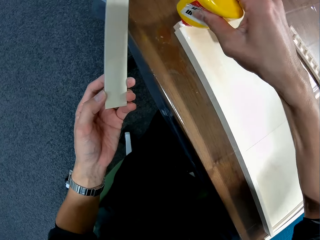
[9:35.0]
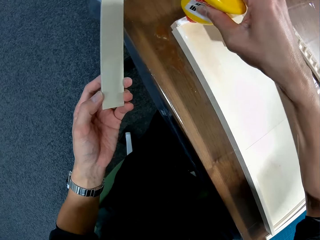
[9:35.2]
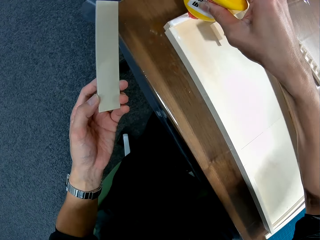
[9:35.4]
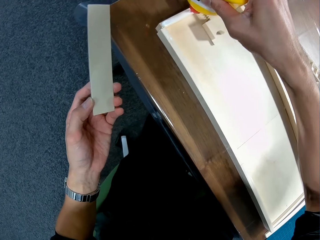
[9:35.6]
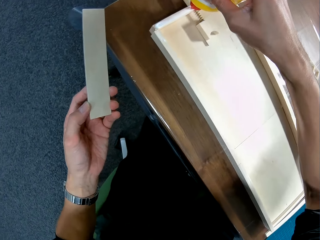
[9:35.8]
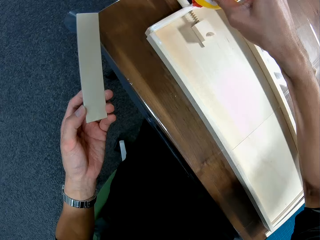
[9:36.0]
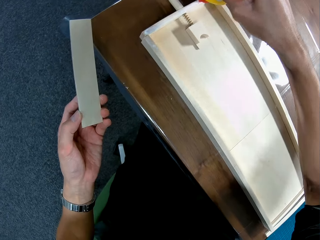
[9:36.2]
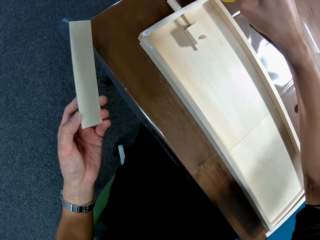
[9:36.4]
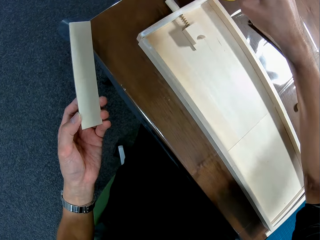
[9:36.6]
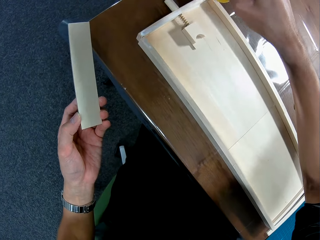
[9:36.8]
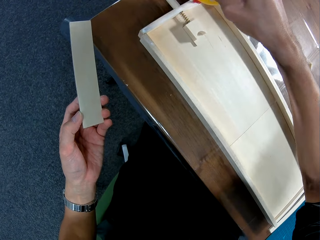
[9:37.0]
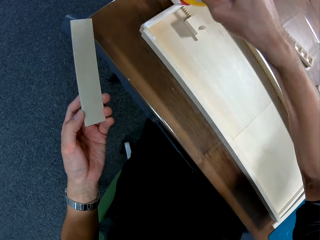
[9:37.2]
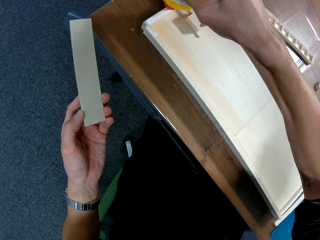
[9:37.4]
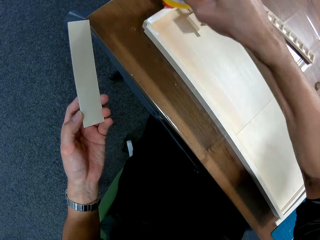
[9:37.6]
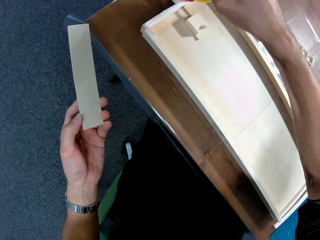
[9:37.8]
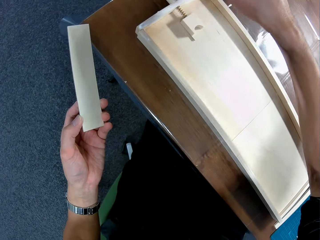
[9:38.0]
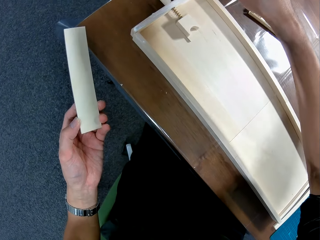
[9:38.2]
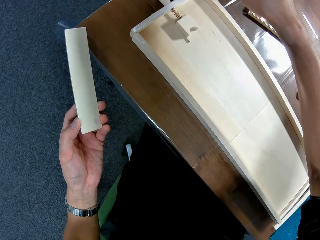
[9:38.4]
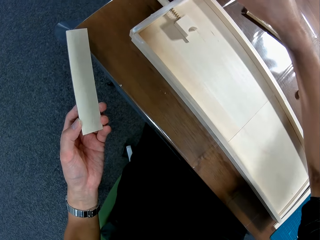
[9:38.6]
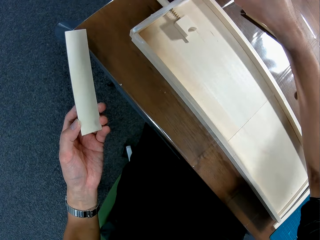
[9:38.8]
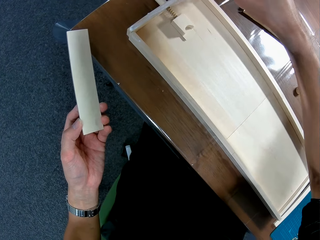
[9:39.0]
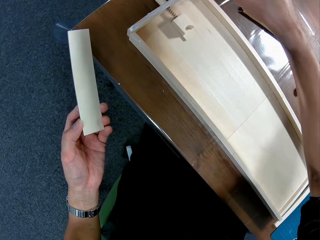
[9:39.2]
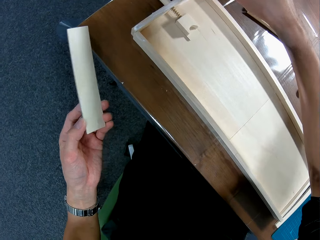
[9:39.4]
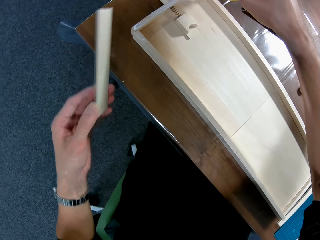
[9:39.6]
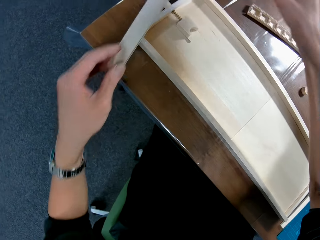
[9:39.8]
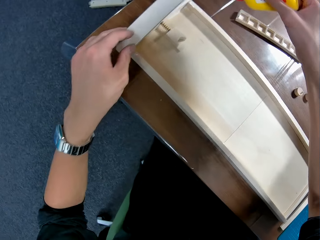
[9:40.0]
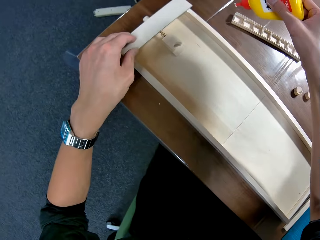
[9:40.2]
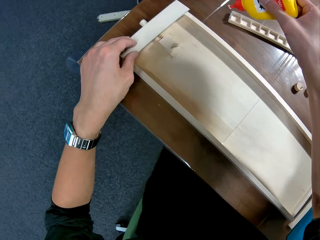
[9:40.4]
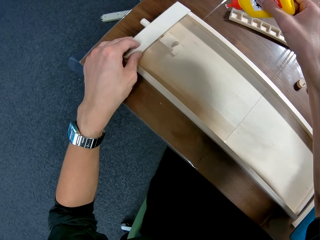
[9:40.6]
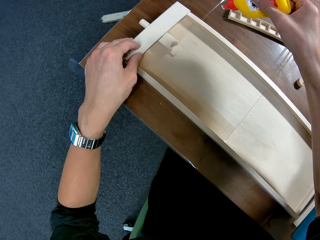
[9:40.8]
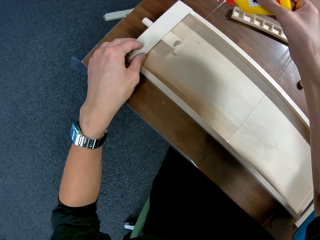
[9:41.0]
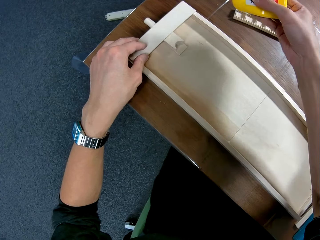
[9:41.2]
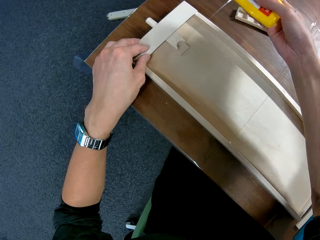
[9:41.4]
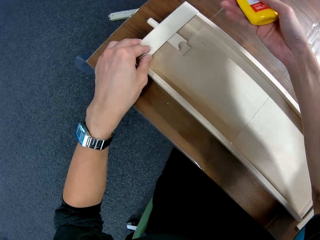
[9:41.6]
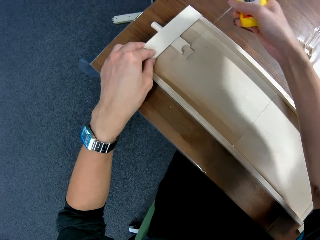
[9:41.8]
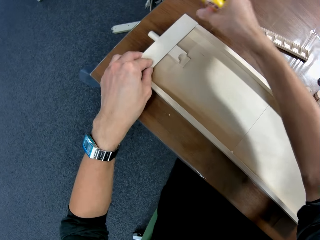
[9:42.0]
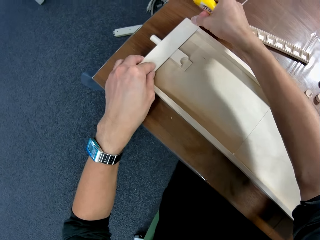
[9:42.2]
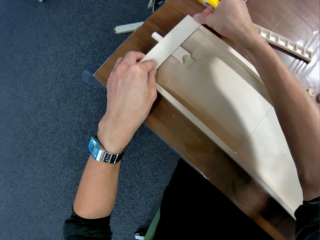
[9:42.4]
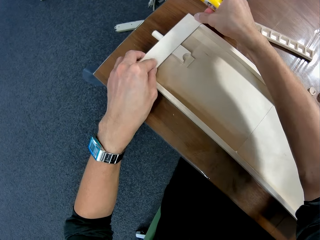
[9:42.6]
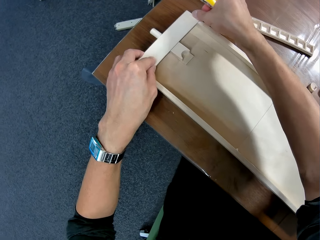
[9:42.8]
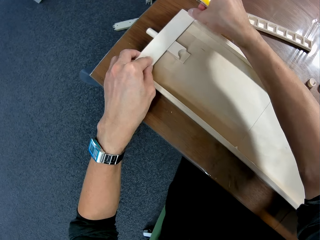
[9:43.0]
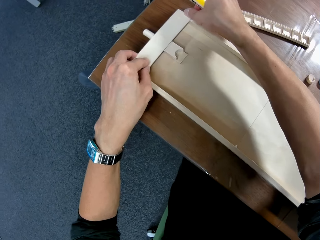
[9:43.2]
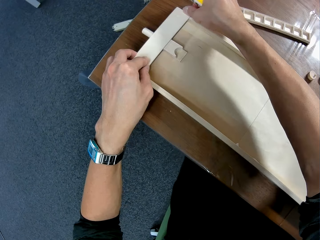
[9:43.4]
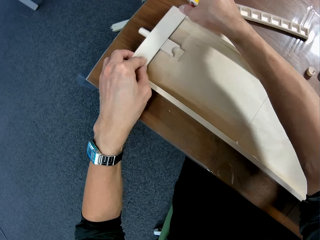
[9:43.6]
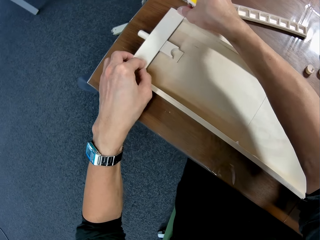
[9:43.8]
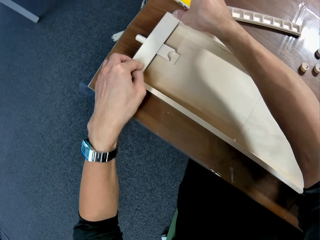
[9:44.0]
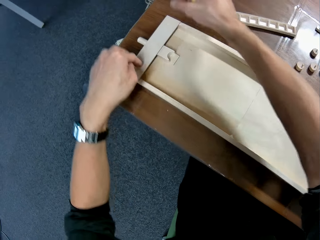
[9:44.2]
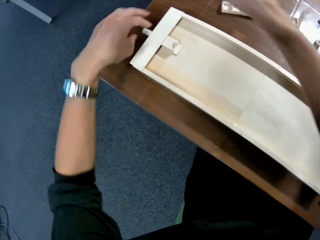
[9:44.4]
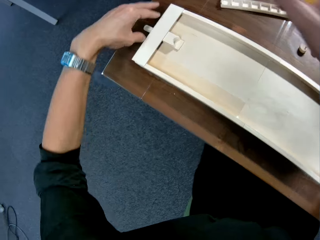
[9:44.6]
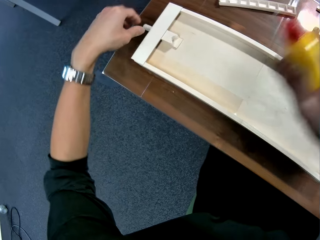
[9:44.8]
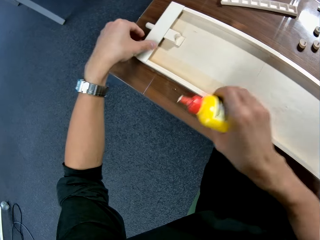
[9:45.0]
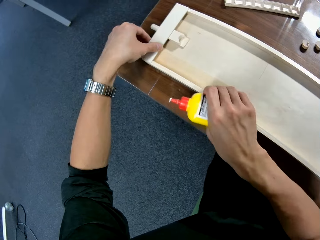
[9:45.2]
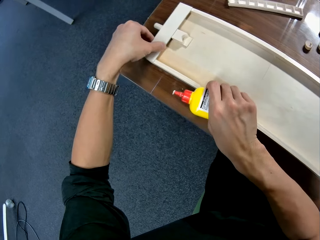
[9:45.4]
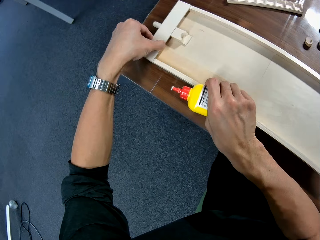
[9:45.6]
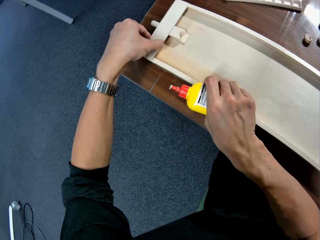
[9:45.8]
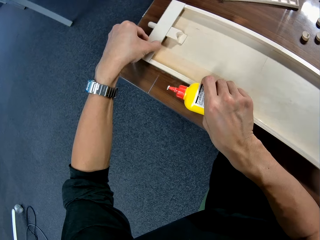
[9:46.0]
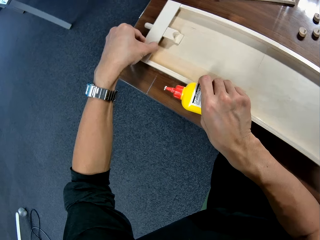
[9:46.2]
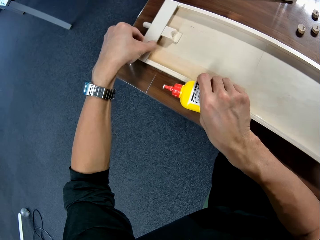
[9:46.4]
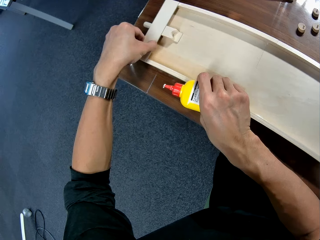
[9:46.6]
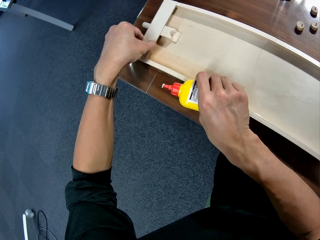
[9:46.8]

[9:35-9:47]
The camera wearer fixes the carton piece onto the carton box.

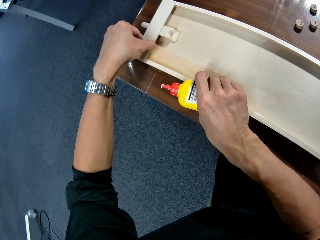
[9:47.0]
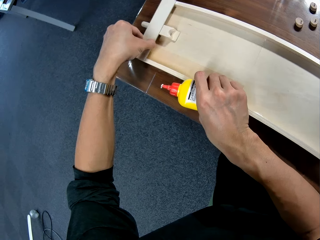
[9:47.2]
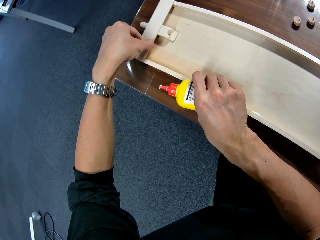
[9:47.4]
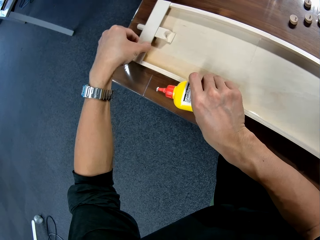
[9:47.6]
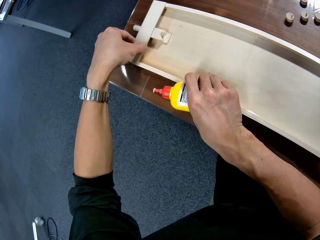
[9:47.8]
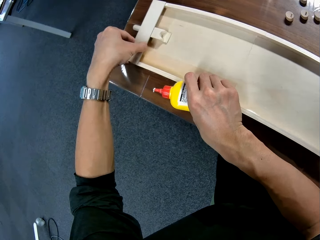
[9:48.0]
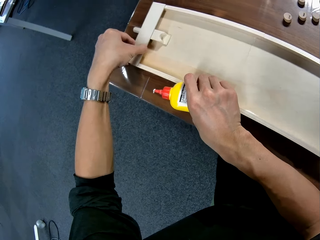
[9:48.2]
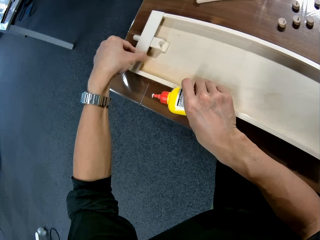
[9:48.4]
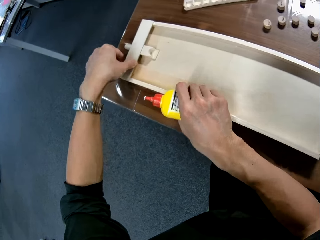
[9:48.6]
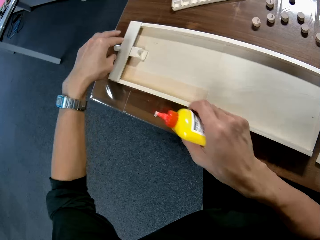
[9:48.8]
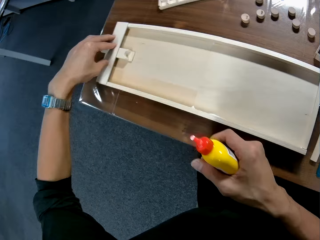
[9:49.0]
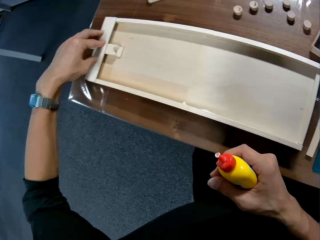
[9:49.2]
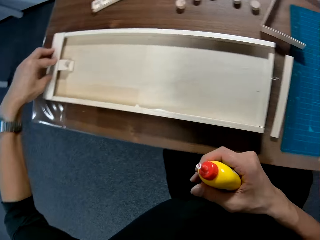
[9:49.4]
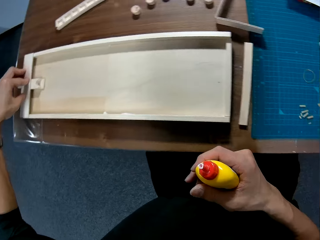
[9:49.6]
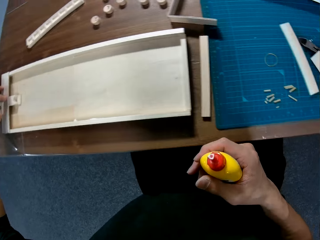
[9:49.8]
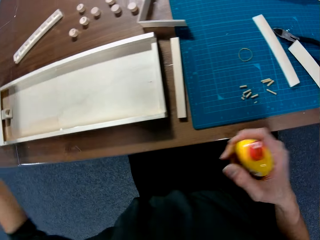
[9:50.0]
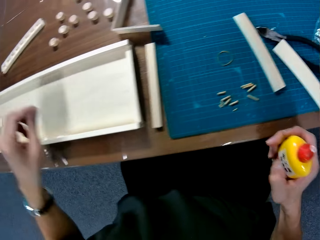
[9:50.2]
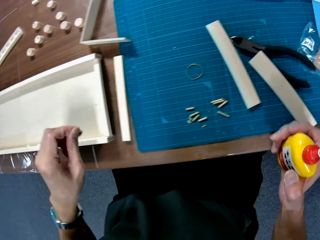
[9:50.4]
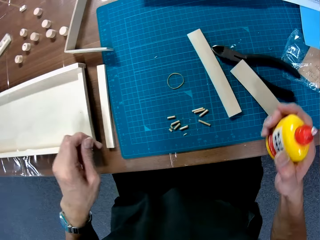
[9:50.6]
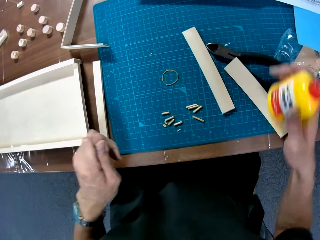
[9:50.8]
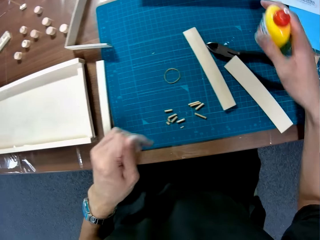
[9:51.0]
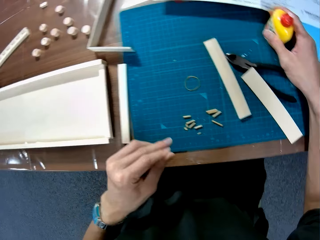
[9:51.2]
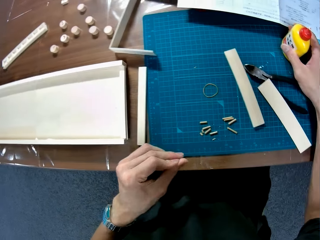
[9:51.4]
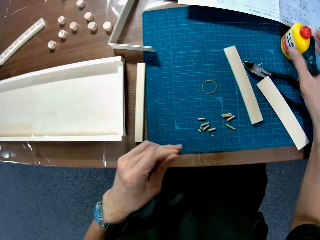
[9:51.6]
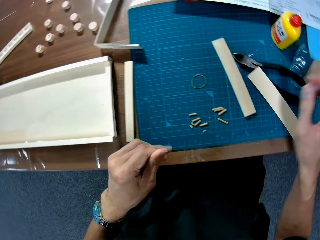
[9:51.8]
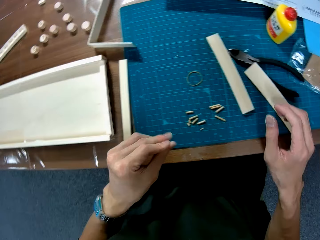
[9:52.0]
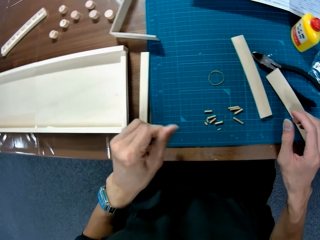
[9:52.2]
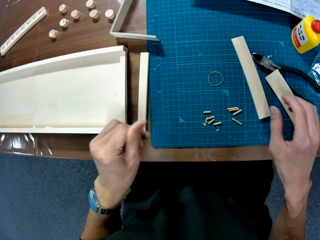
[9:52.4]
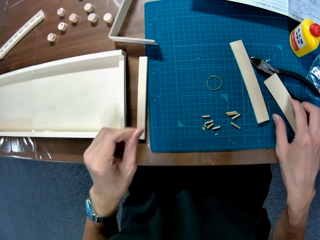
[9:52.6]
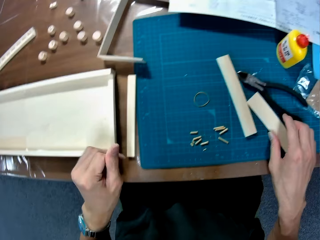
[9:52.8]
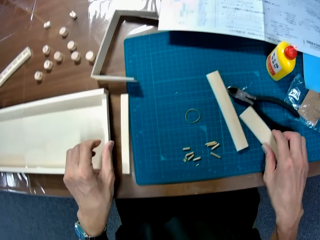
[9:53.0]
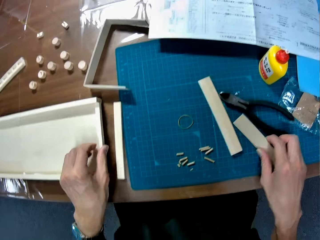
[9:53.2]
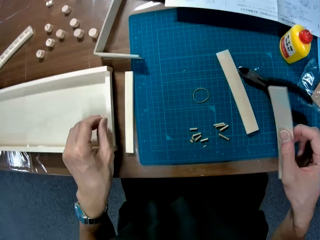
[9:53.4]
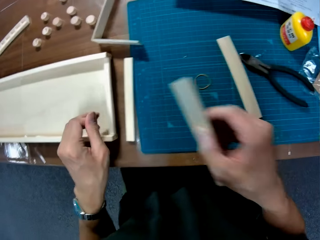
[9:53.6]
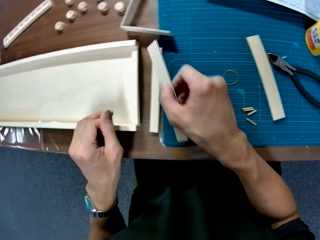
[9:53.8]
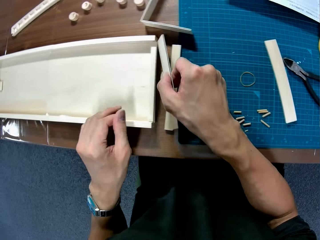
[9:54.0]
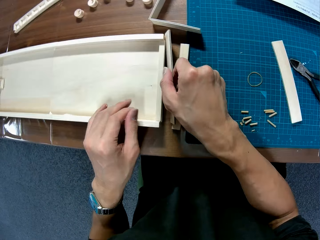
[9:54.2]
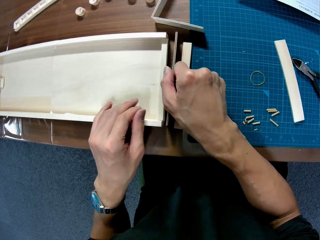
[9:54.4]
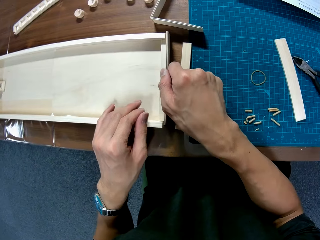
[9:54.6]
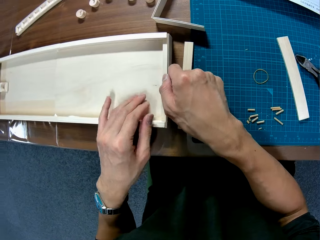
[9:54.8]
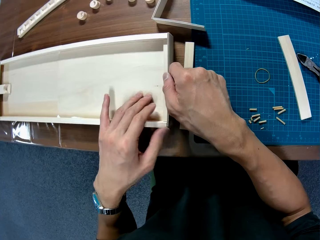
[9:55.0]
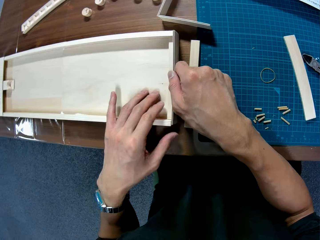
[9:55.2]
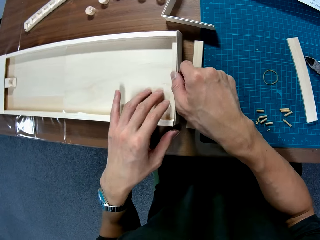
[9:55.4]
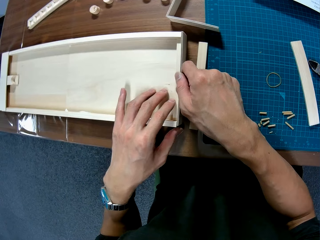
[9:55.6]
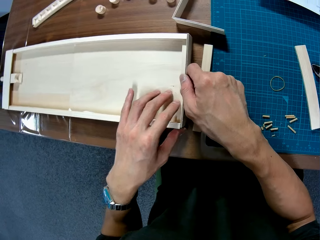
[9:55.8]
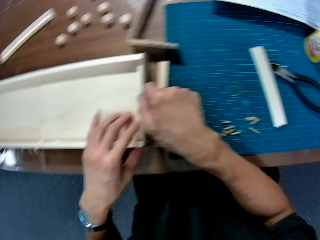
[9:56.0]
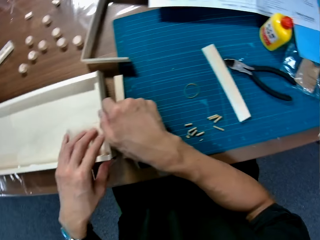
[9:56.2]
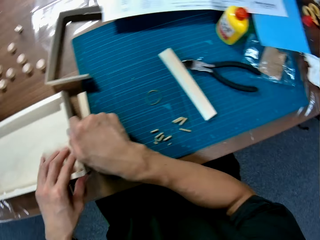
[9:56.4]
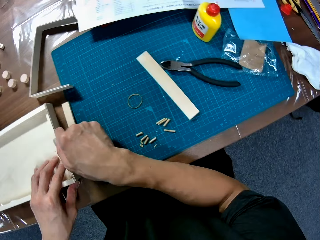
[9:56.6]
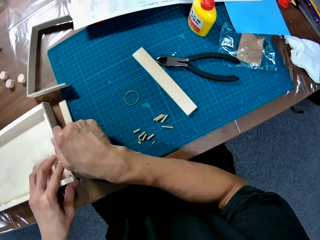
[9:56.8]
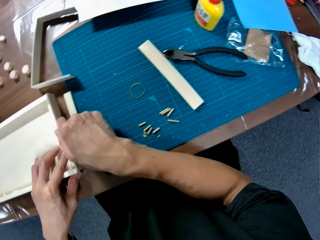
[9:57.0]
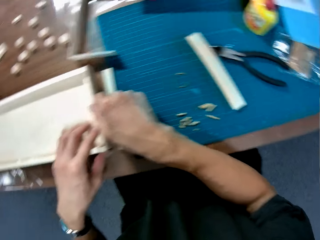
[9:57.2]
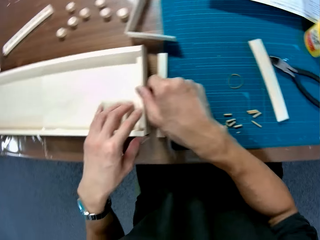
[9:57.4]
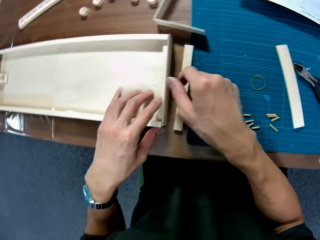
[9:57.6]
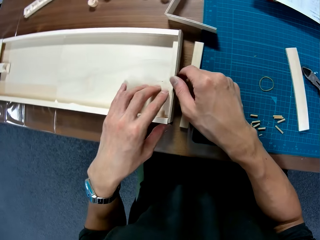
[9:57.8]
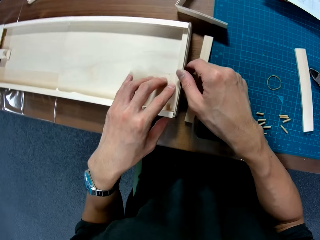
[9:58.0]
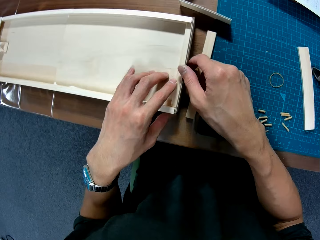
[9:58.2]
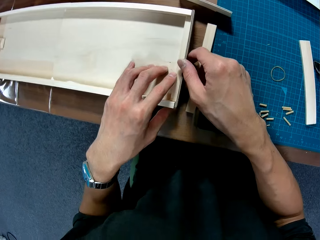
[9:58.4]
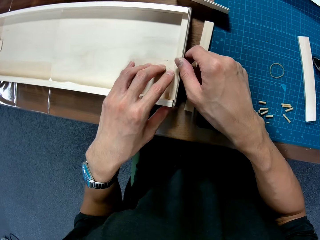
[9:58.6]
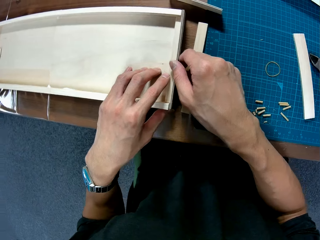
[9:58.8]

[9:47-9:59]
The camera wearer places the glue on the table. They take another carton piece. They fix the carton piece onto the carton box.
